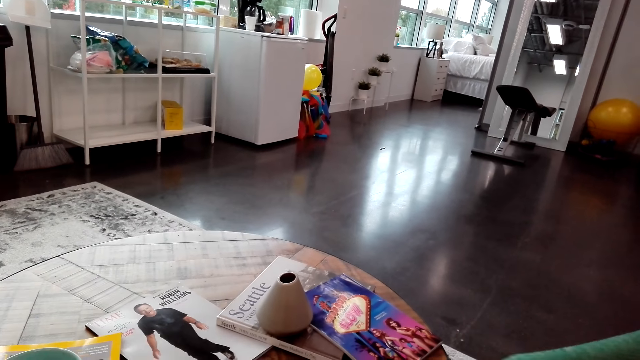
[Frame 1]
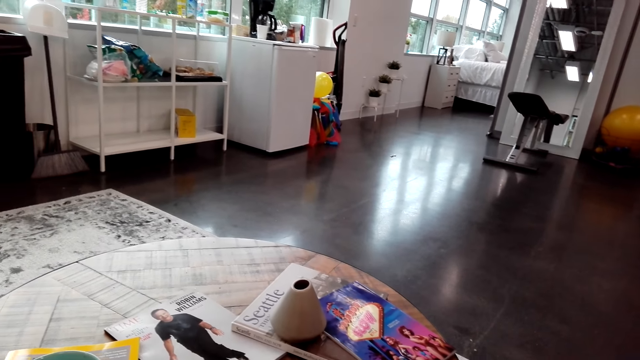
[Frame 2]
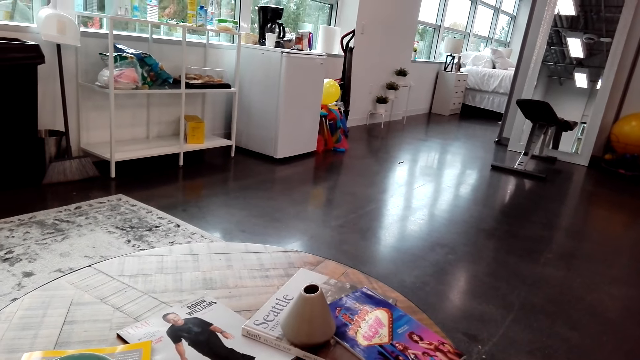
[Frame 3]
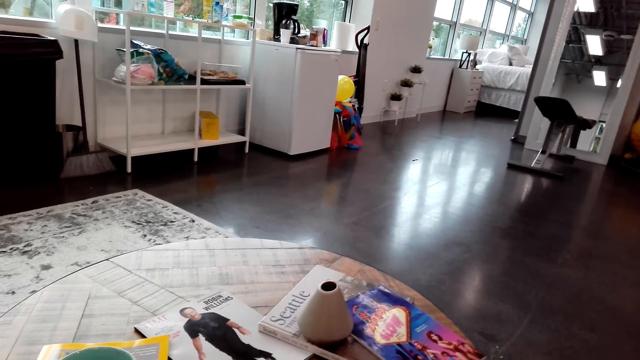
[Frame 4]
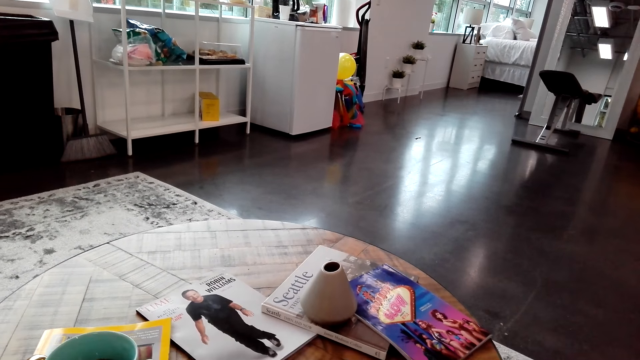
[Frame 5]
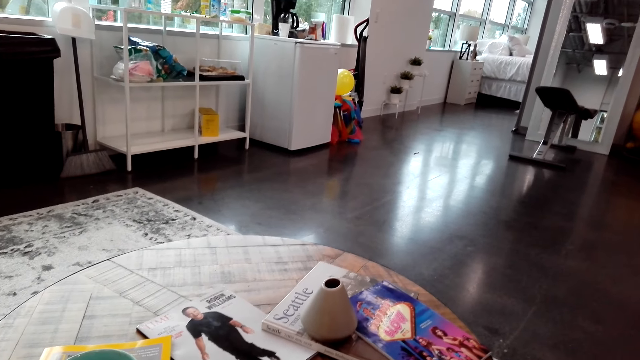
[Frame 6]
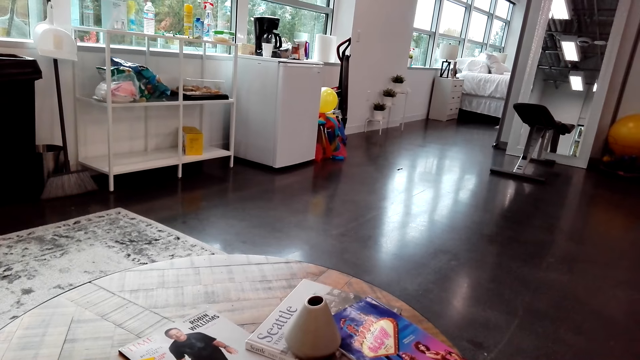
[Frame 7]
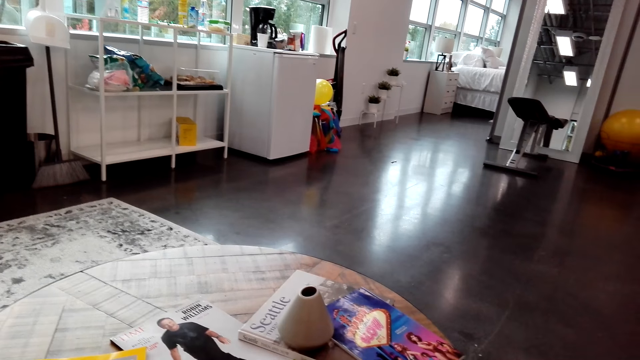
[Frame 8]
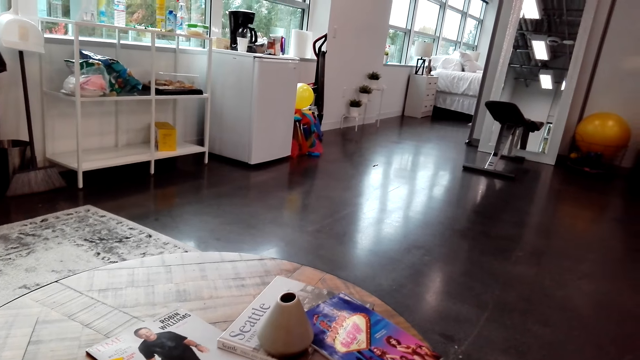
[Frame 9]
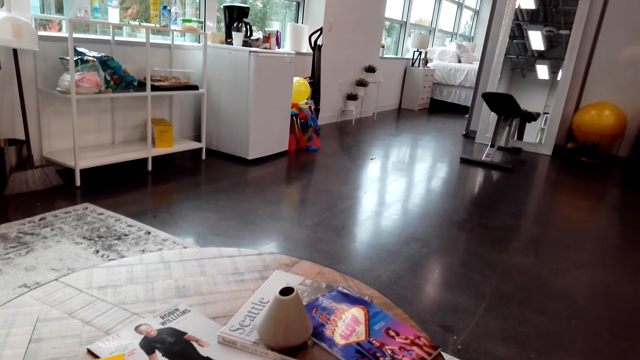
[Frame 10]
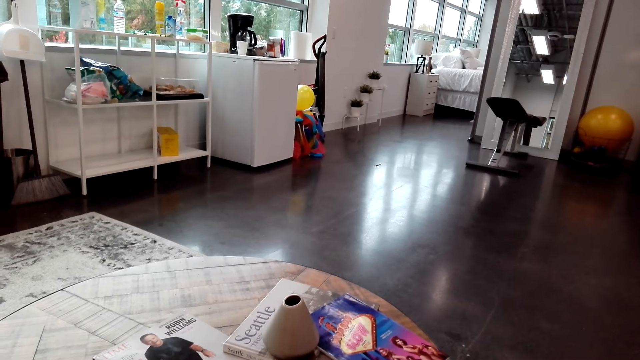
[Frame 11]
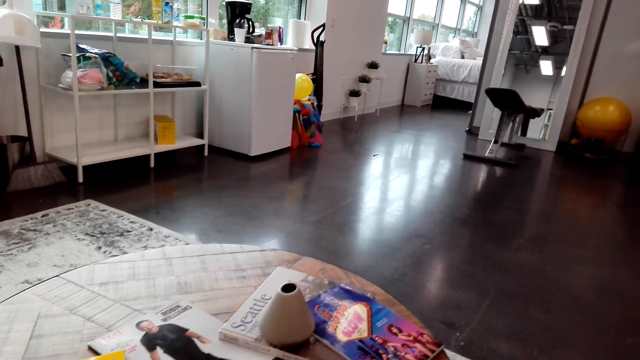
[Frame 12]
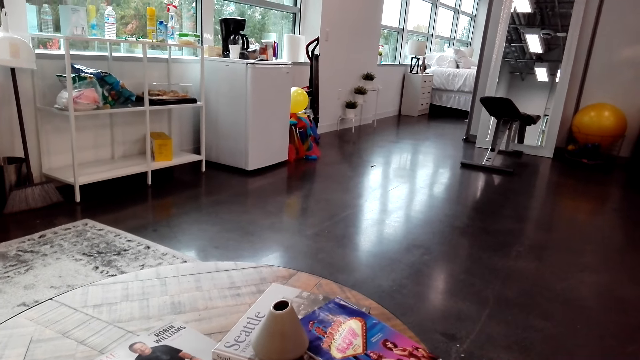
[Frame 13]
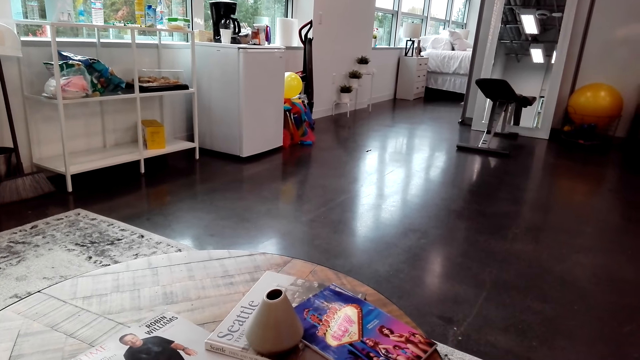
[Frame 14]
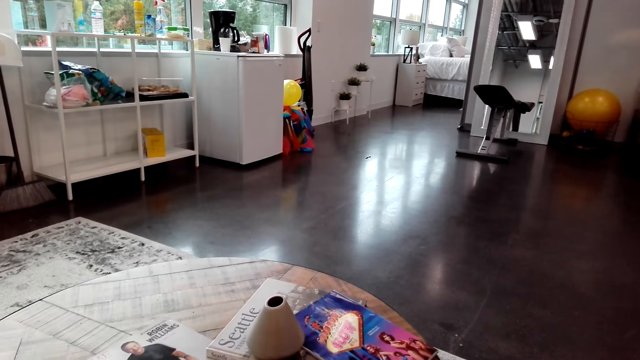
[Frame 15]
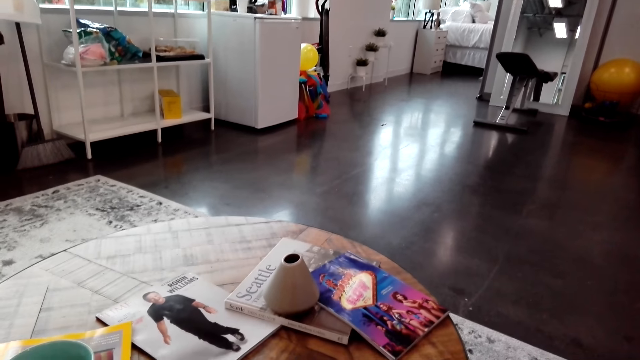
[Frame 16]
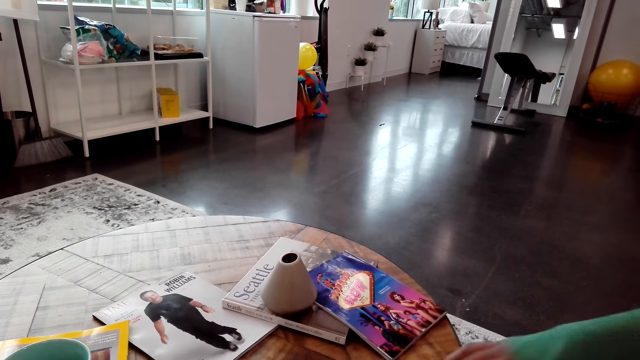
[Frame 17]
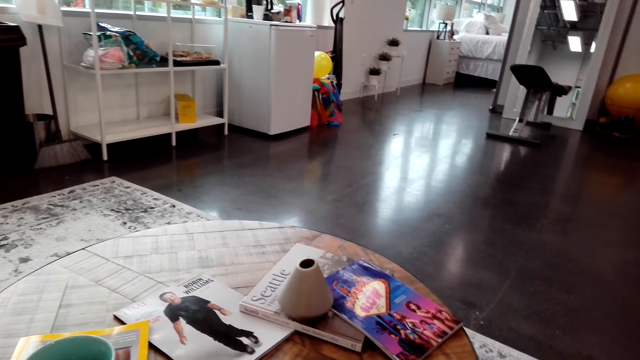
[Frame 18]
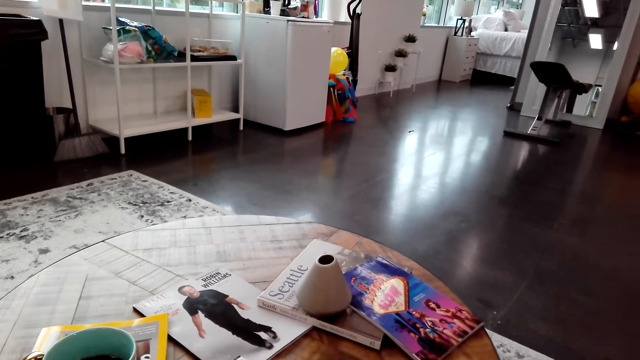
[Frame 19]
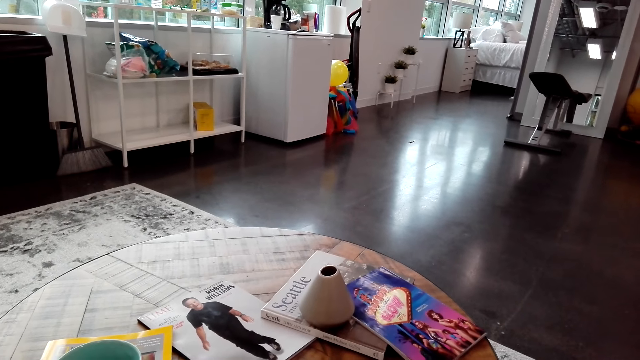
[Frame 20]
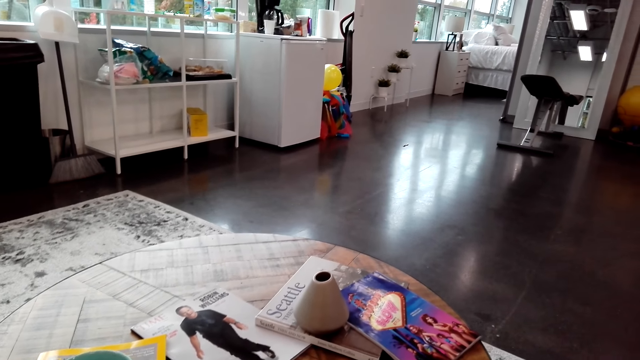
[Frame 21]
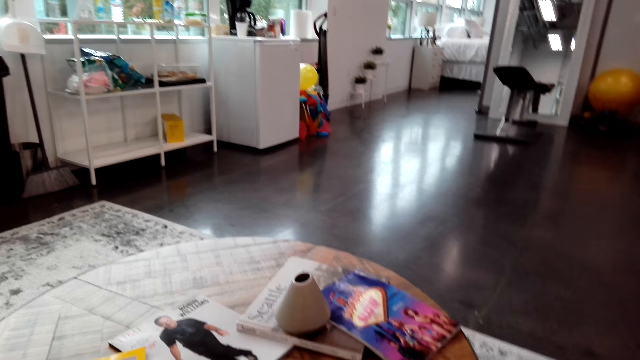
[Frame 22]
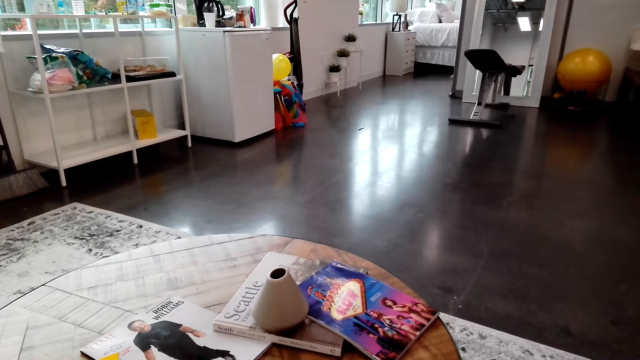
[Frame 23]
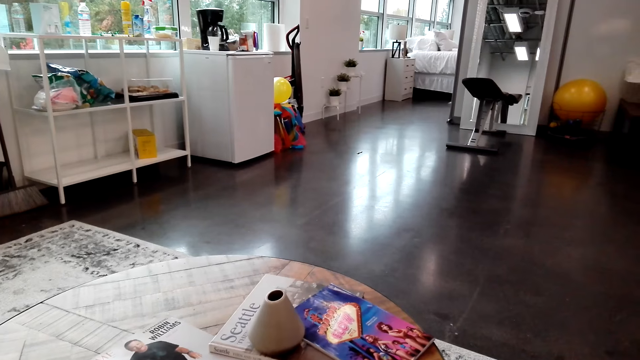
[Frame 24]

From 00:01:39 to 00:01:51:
The camera wearer mixes cards. They speak to a woman.

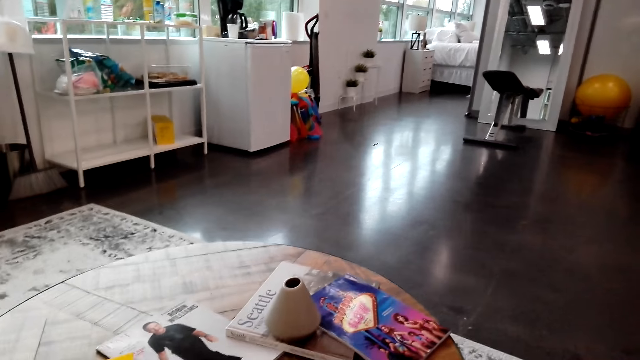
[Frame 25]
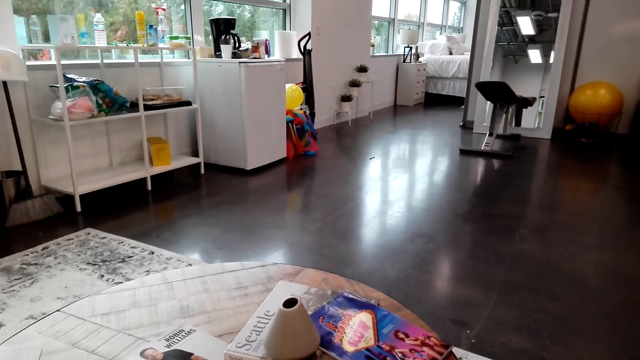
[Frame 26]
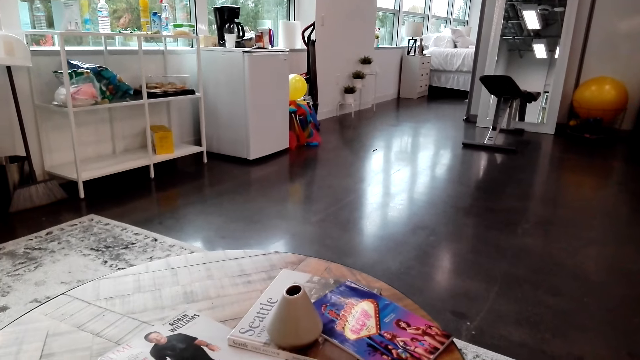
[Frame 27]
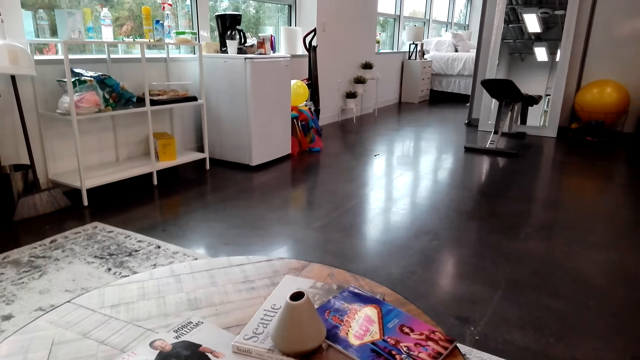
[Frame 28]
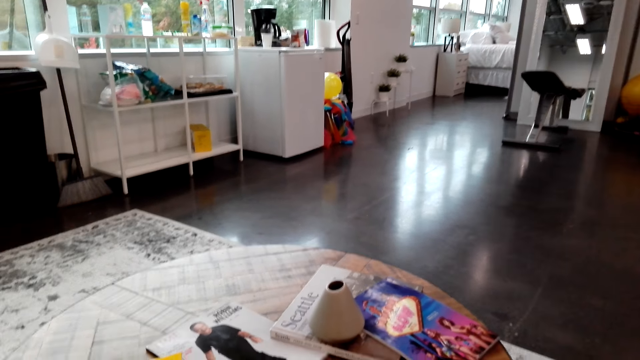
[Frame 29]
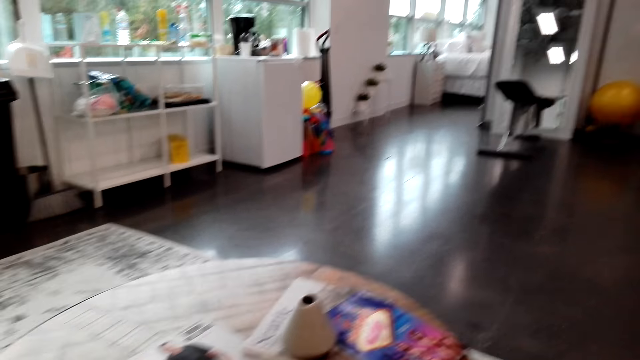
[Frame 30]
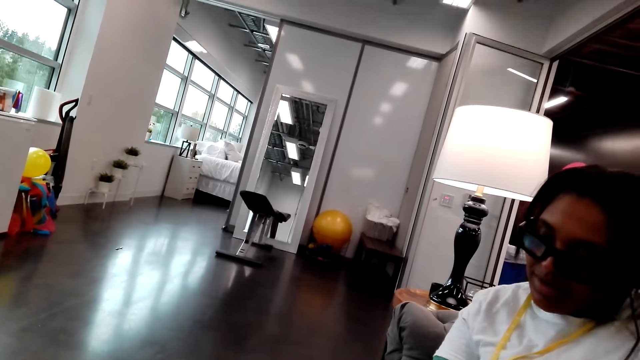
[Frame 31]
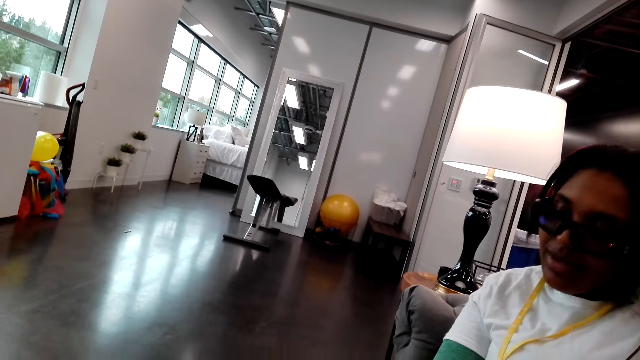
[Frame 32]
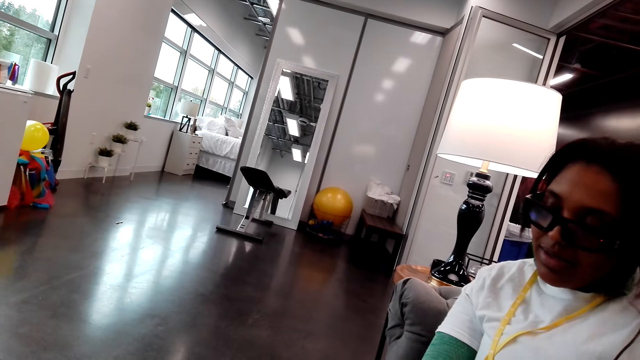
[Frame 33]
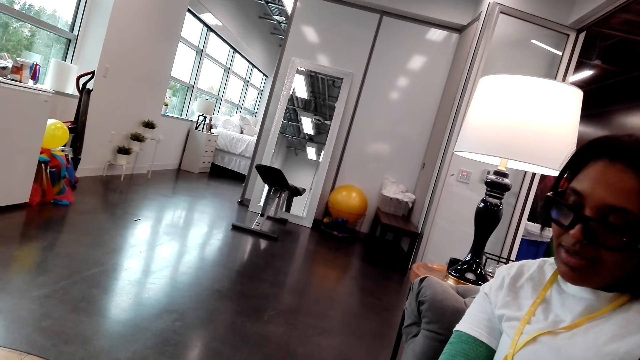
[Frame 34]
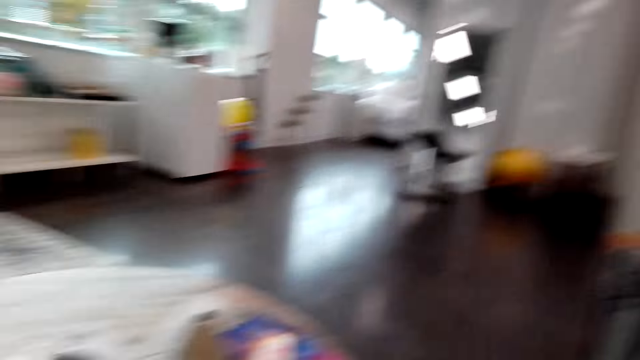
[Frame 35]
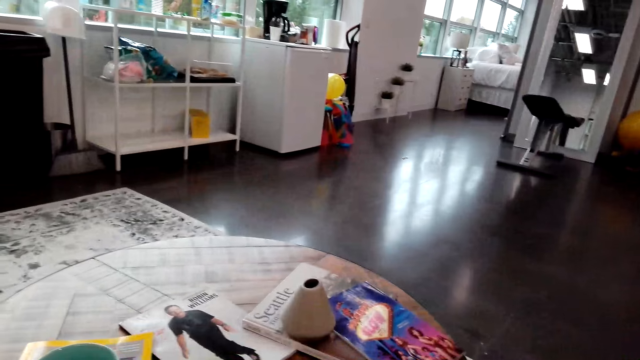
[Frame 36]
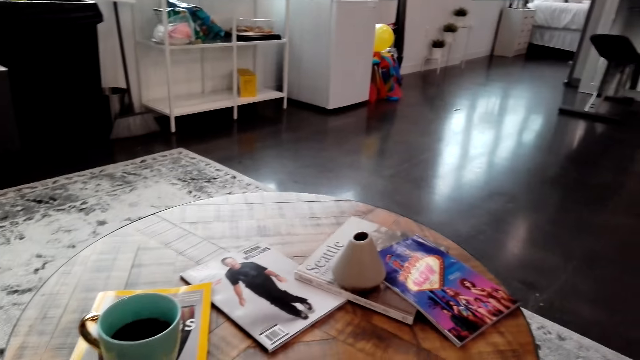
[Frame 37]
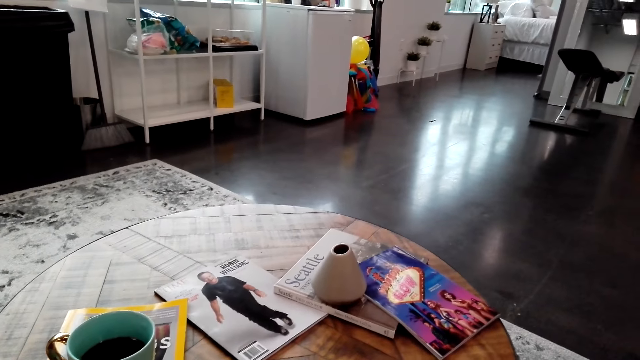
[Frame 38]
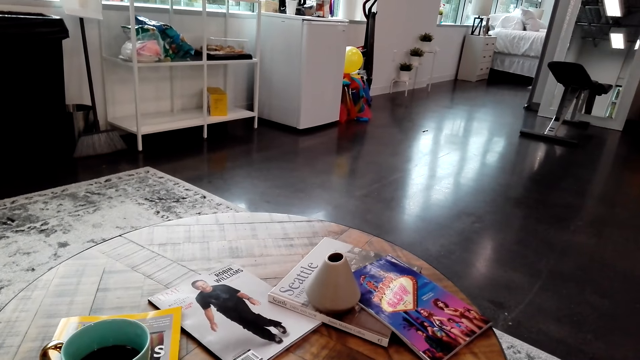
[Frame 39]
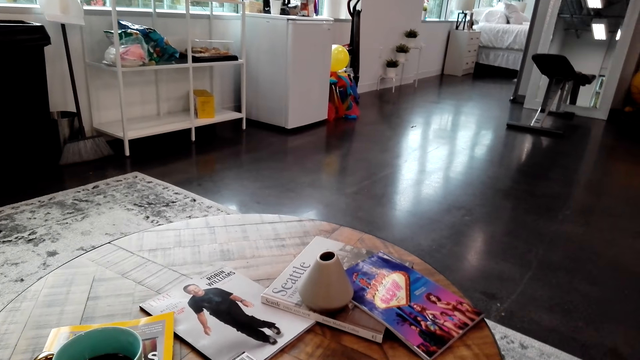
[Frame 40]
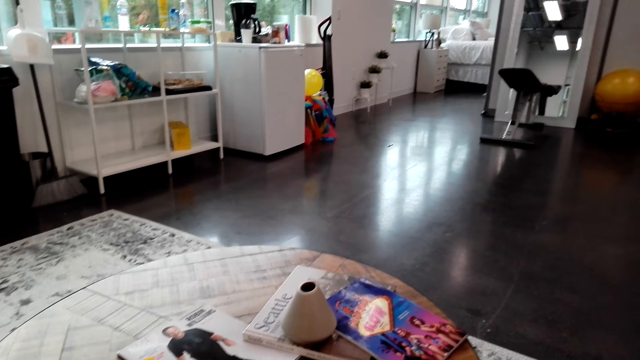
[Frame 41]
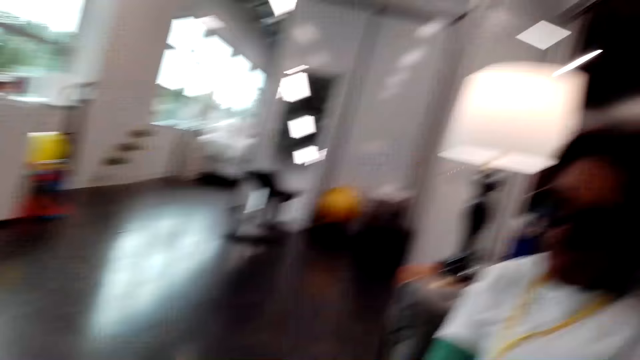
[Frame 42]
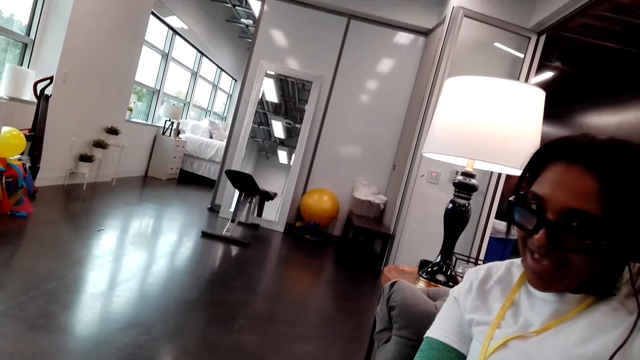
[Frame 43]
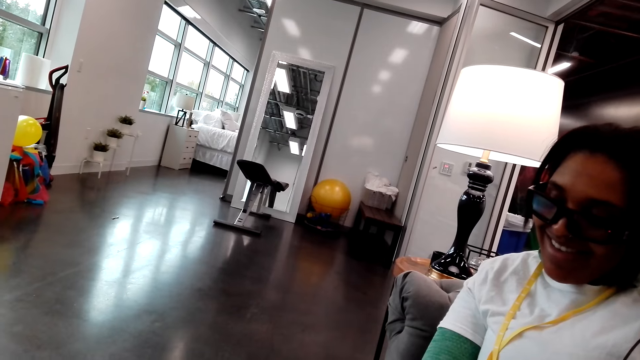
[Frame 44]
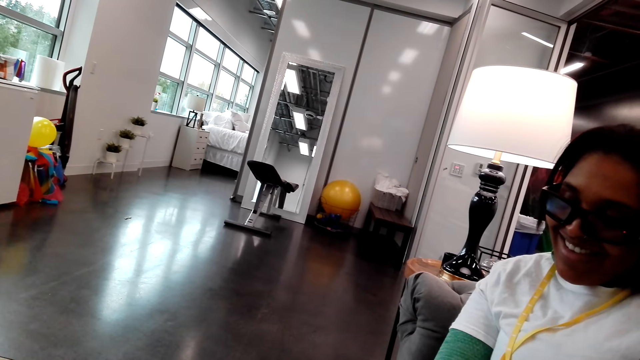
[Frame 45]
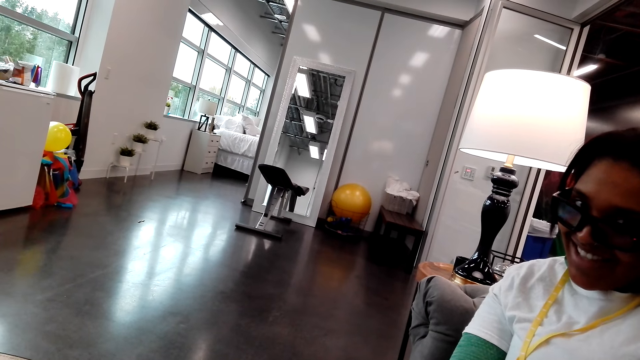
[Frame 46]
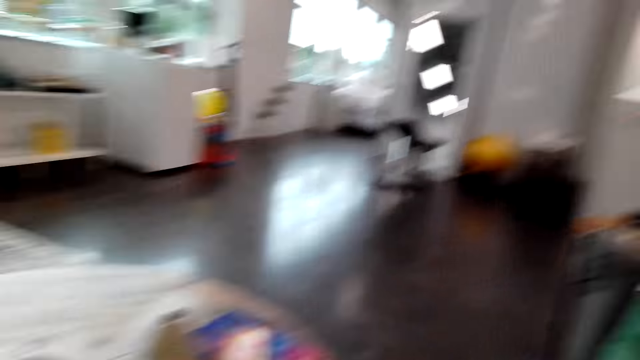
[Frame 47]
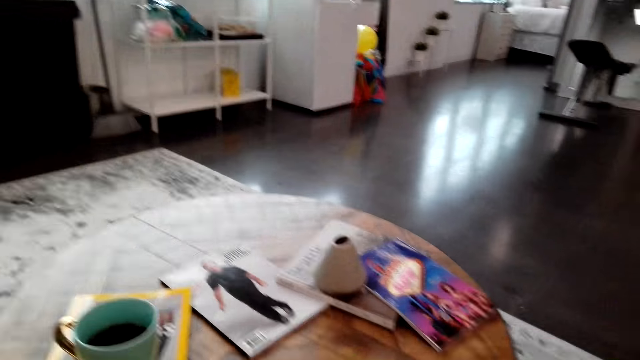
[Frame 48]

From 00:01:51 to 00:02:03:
A woman speaks to the camera wearer. The woman nods her head. The camera wearer looks at the woman.
